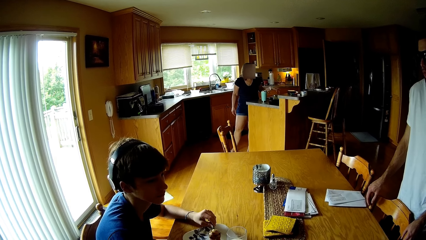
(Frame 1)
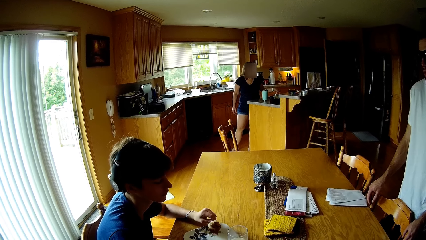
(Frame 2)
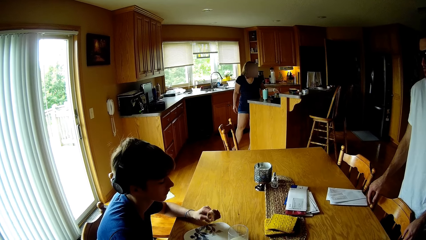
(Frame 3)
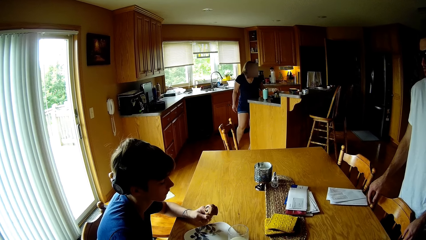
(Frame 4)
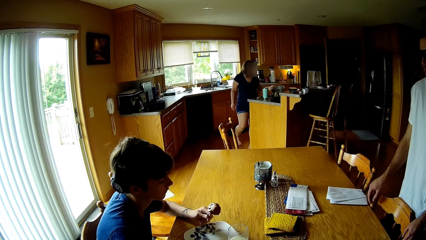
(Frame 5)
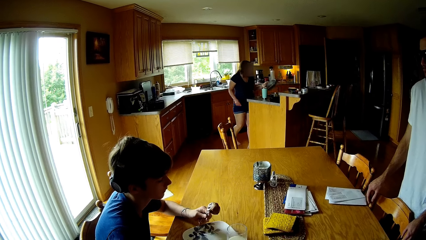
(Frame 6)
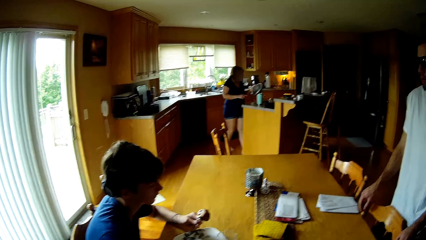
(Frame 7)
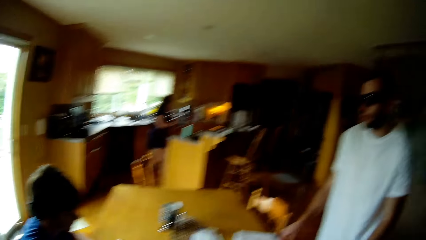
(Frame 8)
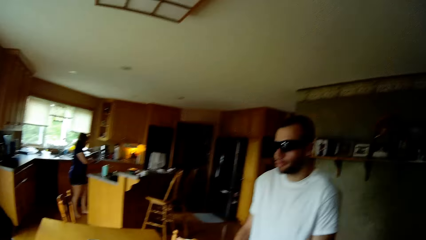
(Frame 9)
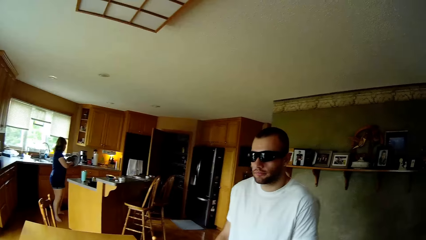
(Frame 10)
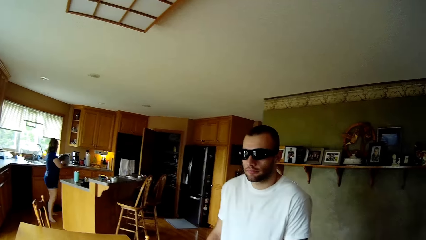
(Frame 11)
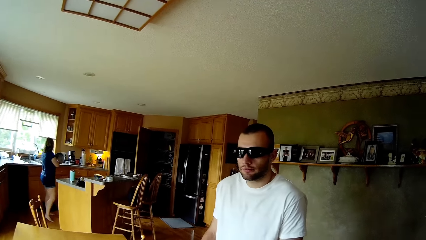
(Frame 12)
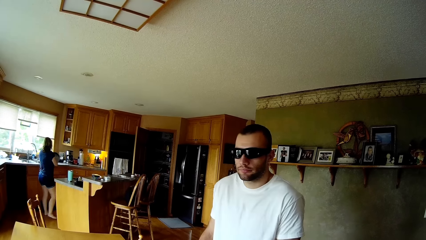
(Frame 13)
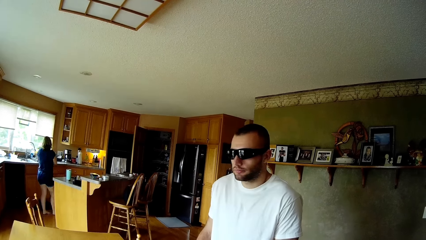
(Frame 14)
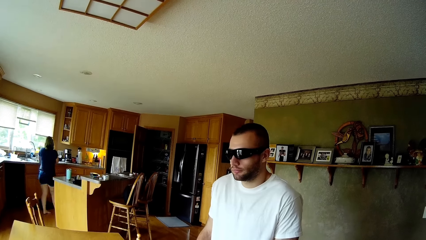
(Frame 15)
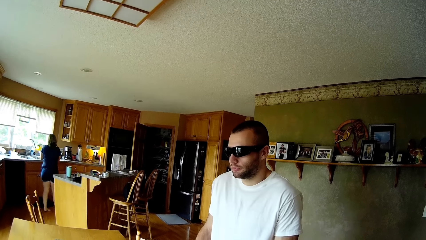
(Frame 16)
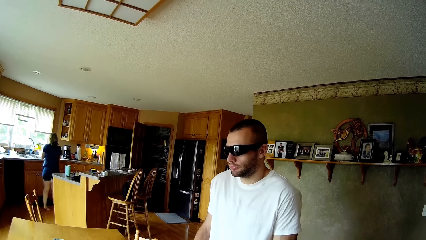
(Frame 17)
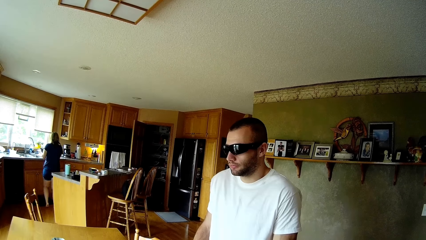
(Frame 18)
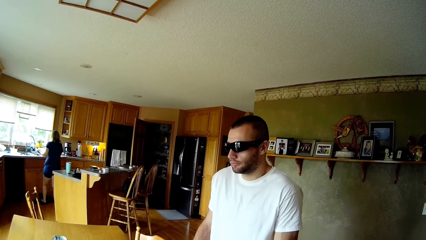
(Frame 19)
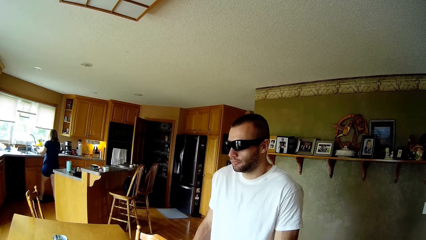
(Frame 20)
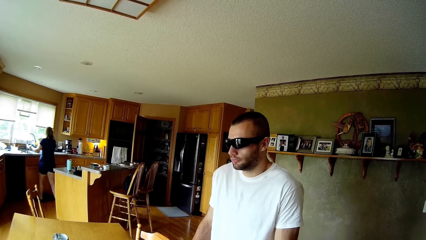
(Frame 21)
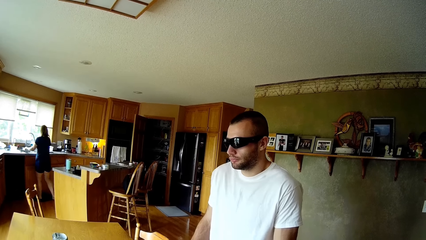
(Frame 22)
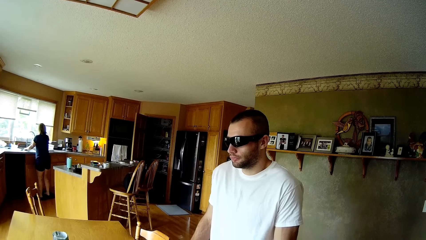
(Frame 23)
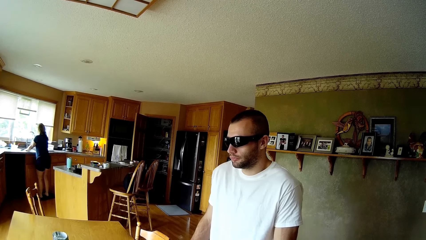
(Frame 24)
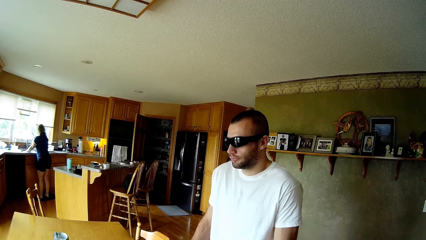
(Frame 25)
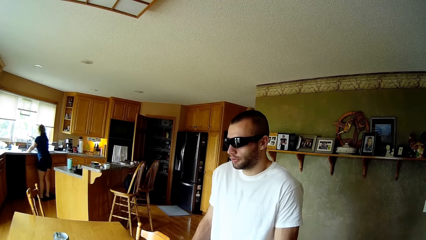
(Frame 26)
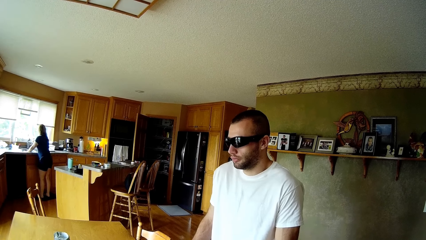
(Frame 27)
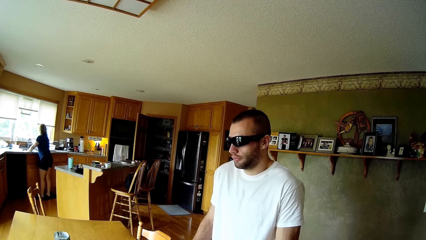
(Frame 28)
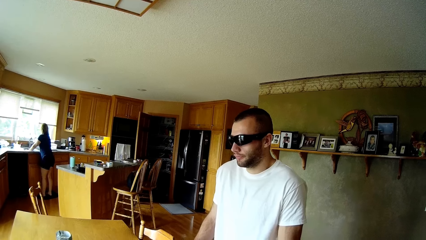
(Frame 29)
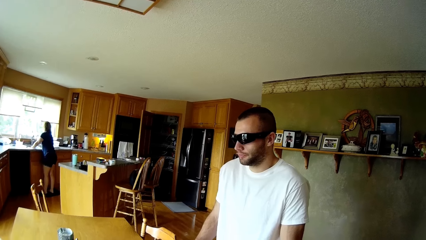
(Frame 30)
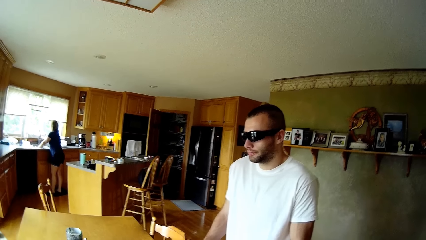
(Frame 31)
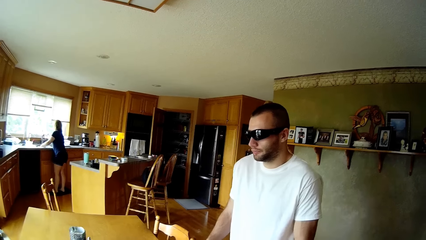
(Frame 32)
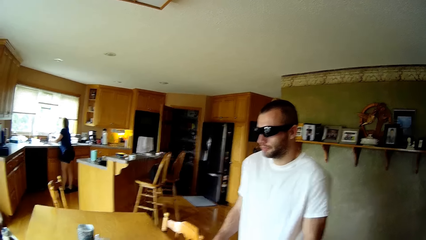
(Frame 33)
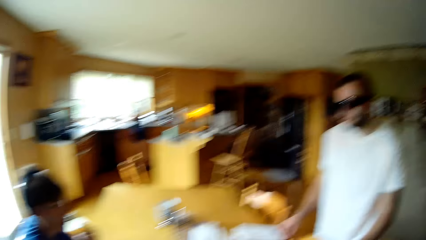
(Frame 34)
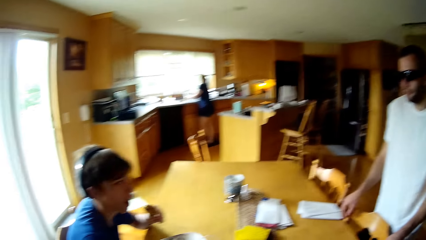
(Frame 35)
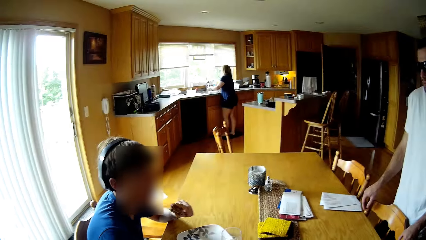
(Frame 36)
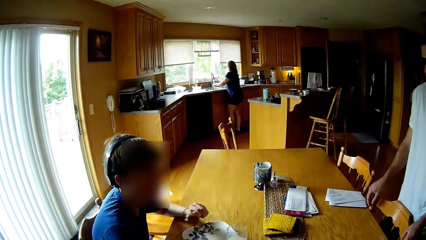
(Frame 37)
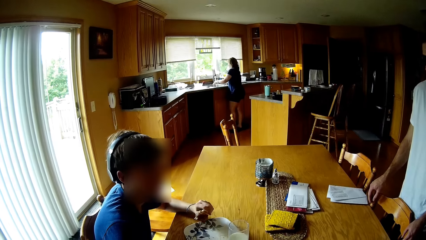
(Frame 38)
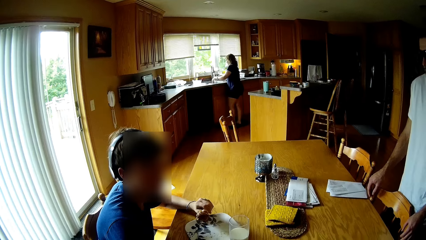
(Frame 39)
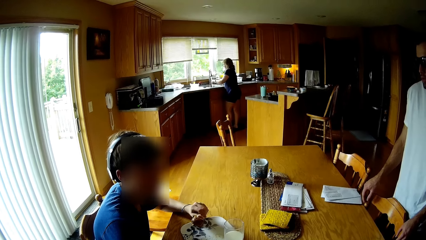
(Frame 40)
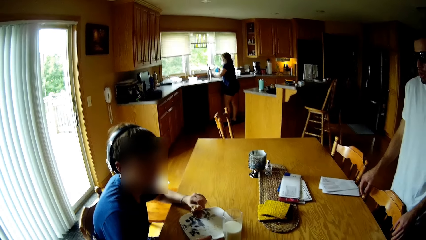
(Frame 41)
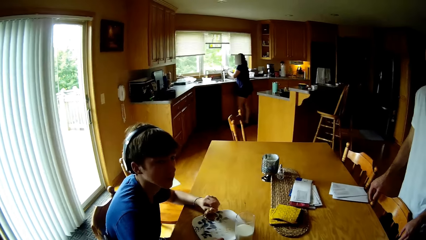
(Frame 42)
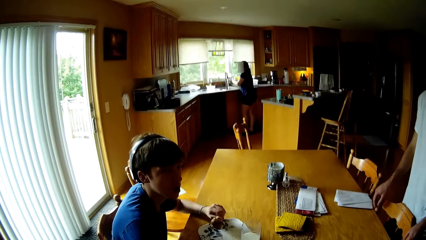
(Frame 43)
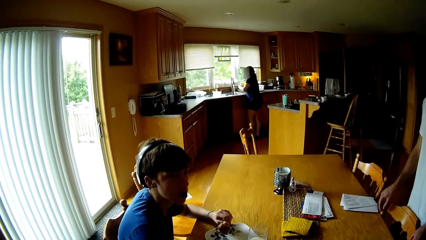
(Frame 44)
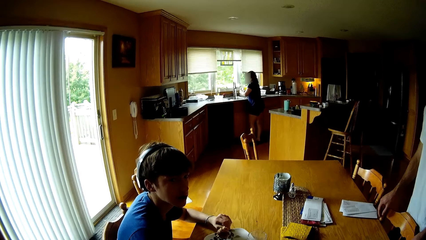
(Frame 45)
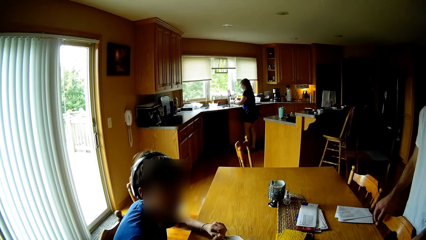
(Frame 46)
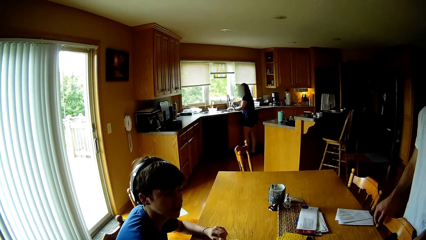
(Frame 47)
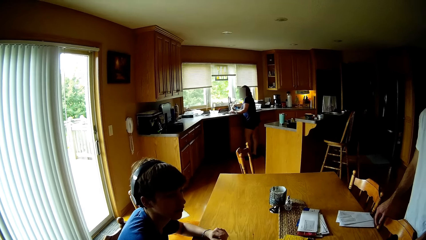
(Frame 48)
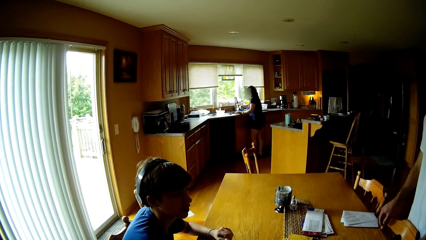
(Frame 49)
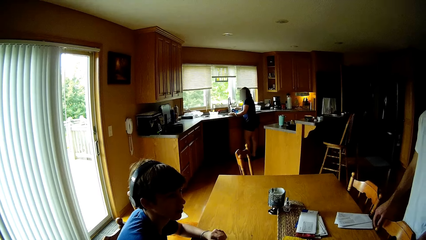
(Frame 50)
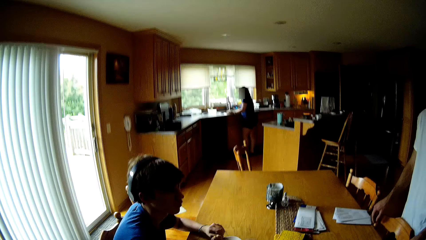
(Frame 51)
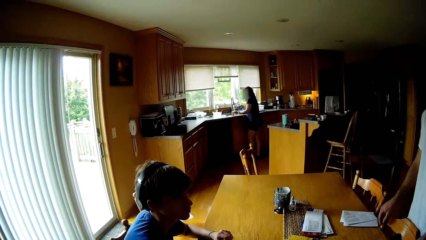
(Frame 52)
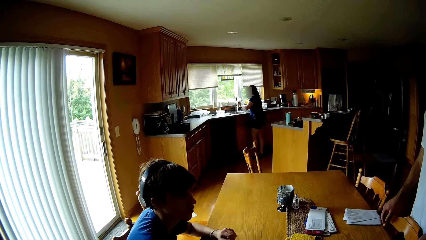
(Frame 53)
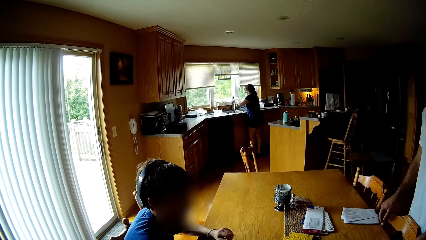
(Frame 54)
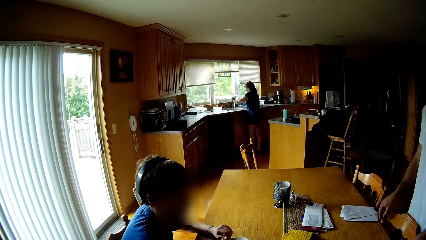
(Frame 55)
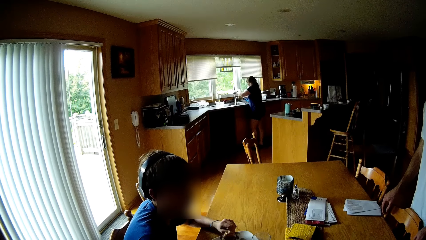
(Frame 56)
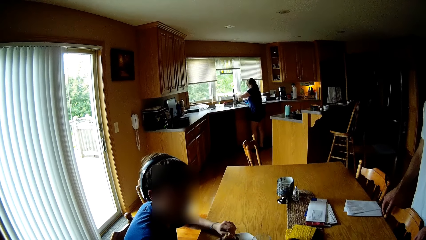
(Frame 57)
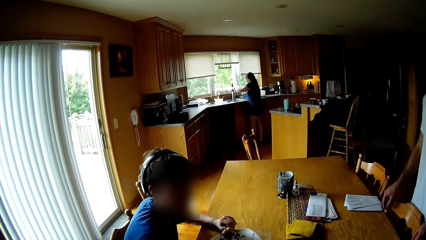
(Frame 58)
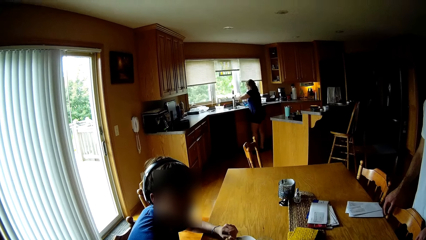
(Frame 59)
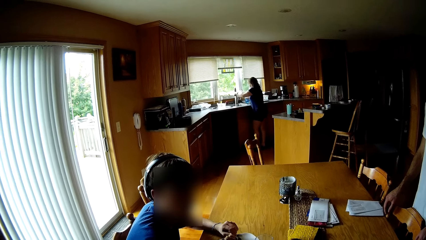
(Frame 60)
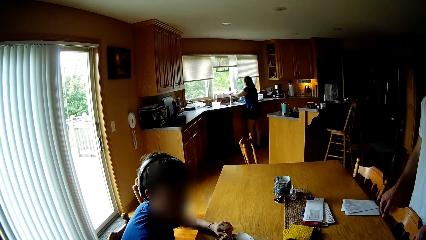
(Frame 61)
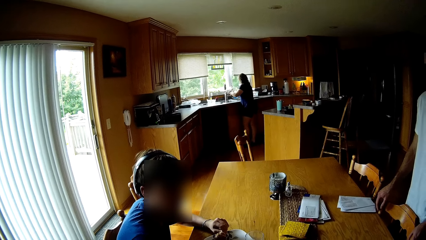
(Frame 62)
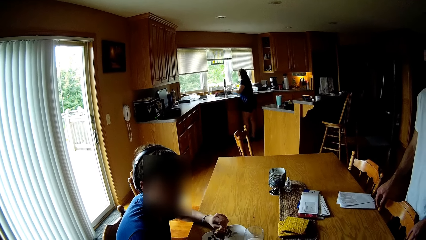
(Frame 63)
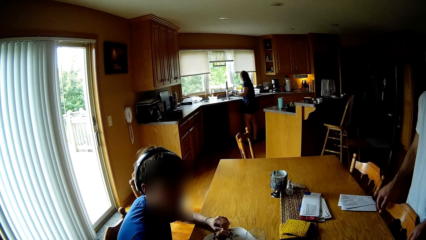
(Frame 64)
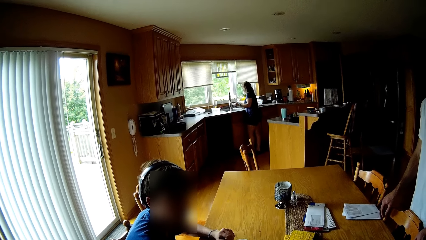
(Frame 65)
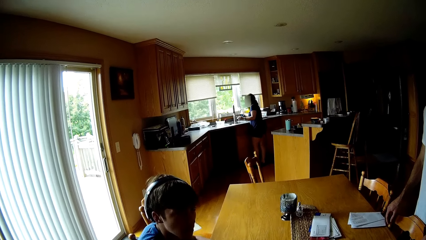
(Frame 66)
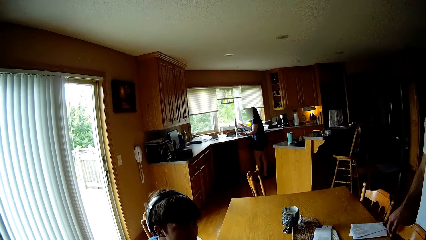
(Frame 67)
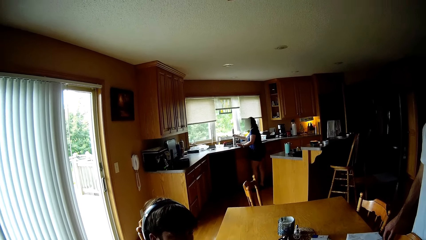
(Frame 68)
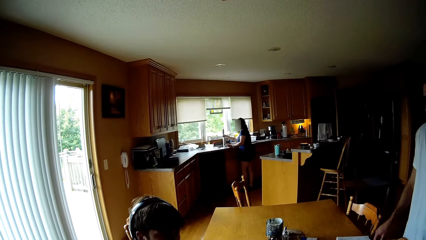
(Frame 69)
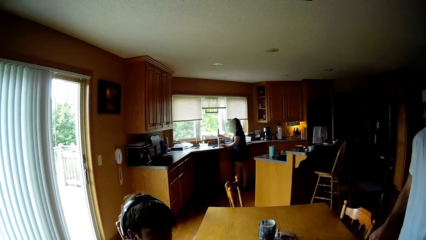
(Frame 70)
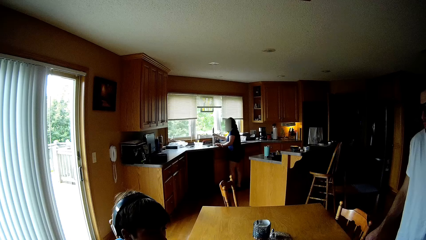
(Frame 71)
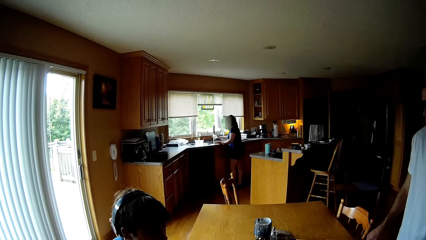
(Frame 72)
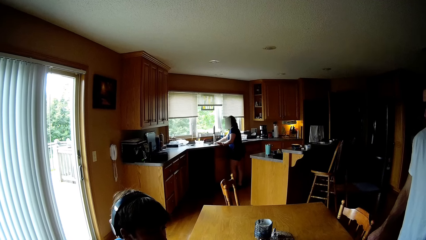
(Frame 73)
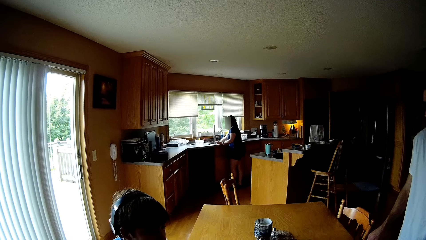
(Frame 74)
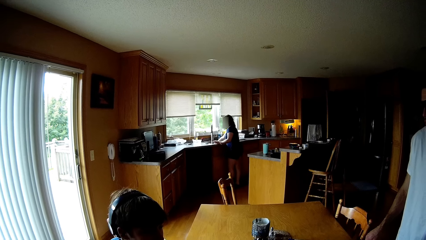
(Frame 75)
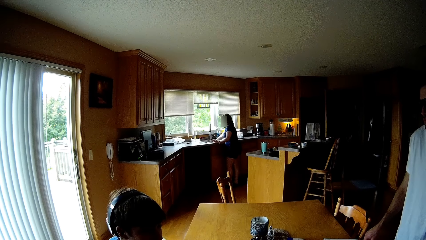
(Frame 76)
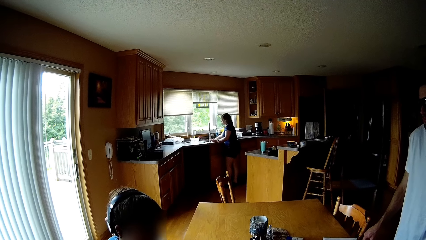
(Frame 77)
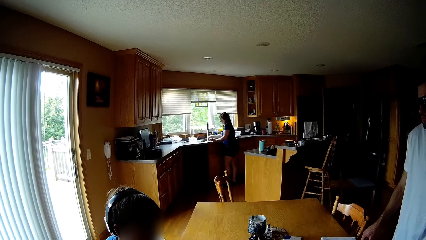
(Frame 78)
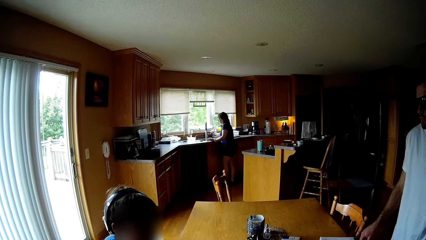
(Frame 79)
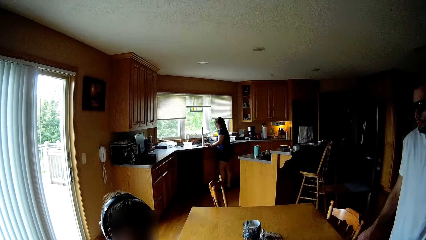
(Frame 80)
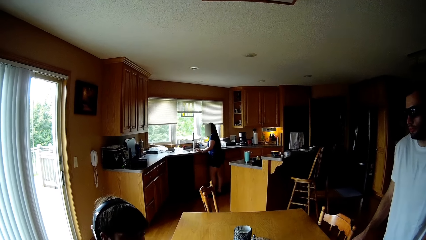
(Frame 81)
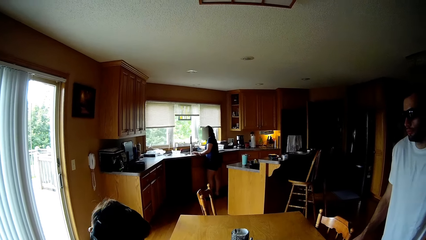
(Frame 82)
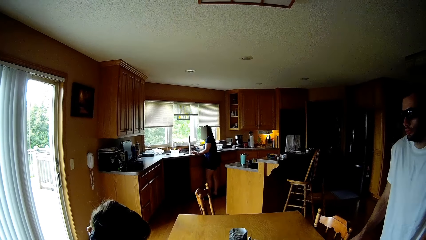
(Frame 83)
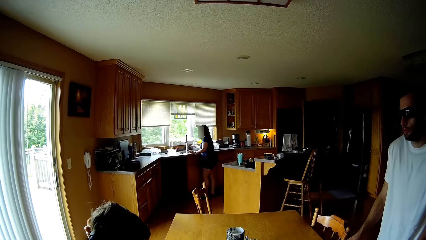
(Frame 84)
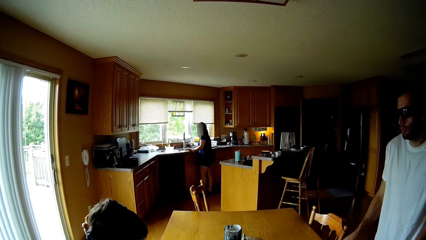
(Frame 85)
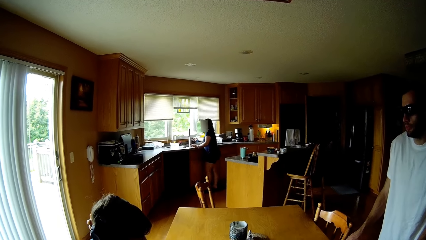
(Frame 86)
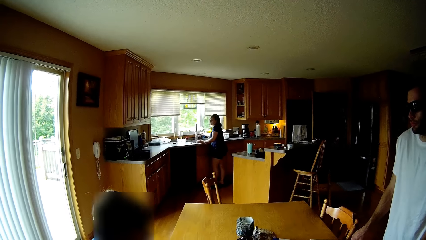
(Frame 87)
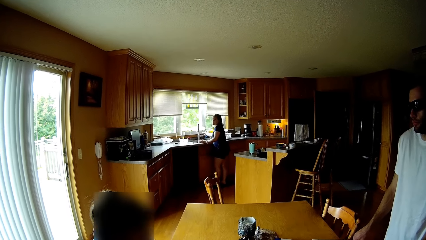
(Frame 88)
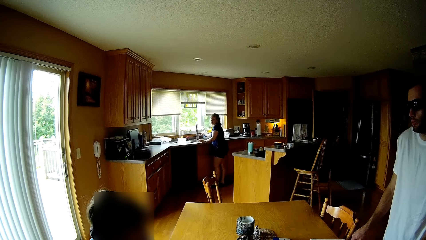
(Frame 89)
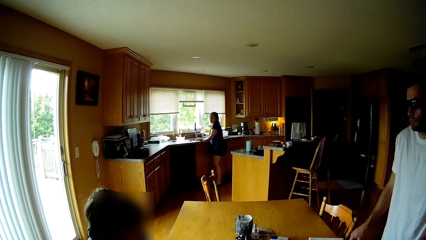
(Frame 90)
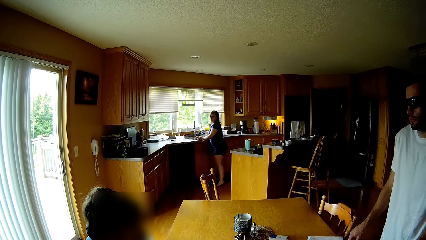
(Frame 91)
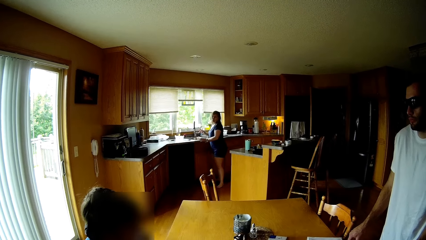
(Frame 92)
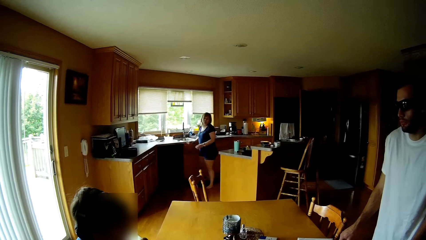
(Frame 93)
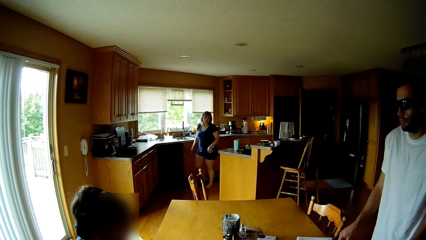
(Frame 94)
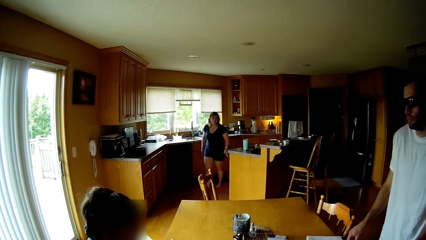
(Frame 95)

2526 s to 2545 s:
The camera wearer looks to a person. Another person washes the utensils on the sink. The camera wearer talks to another person.
